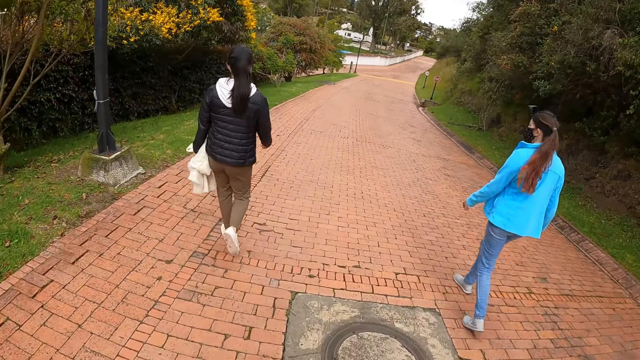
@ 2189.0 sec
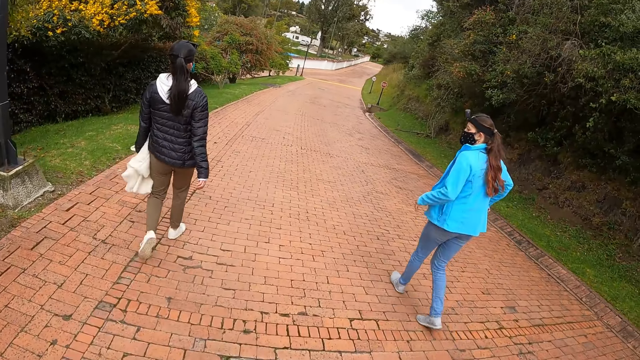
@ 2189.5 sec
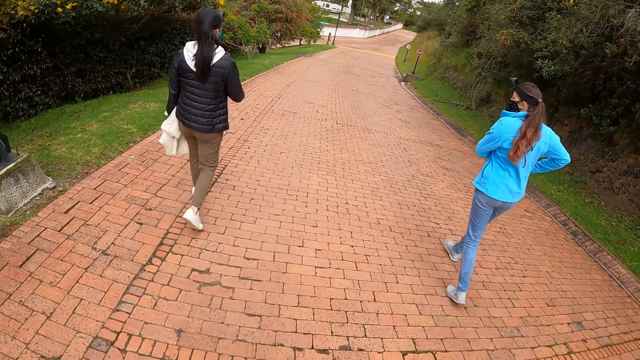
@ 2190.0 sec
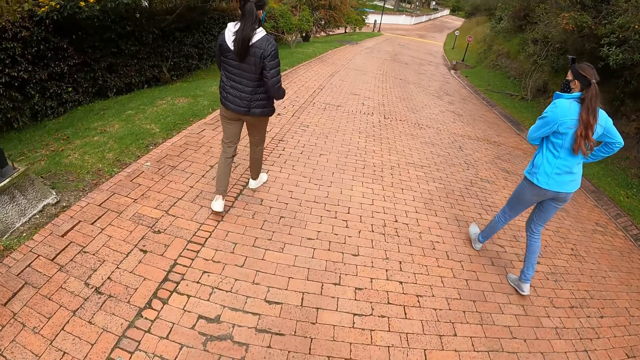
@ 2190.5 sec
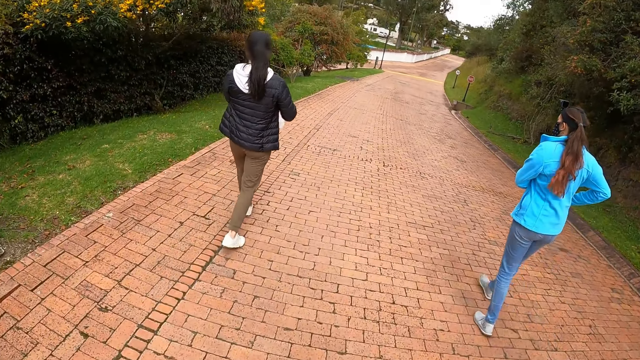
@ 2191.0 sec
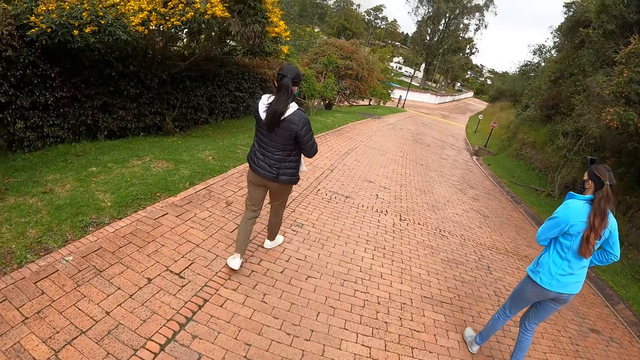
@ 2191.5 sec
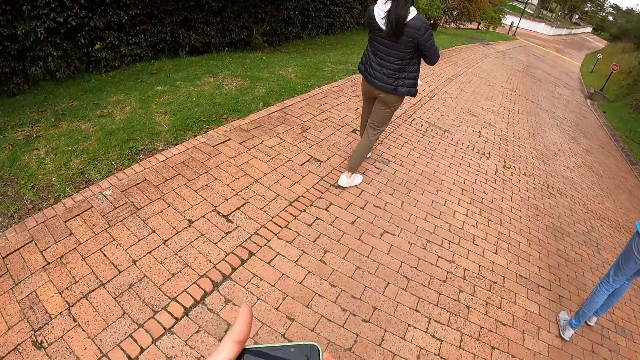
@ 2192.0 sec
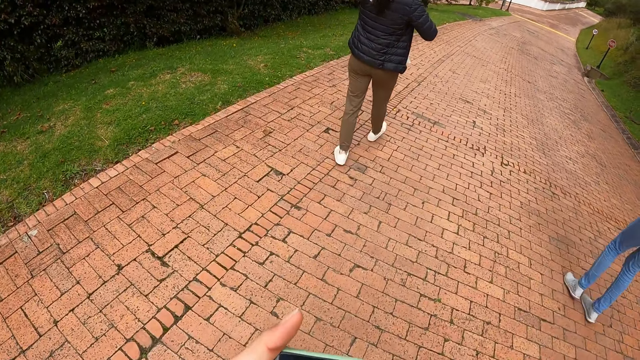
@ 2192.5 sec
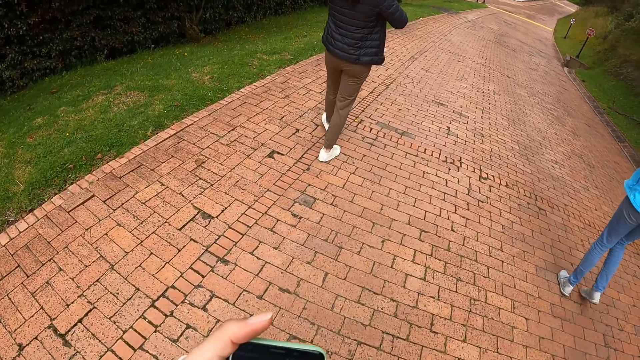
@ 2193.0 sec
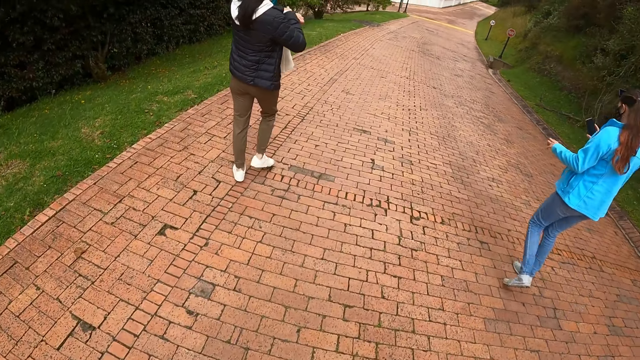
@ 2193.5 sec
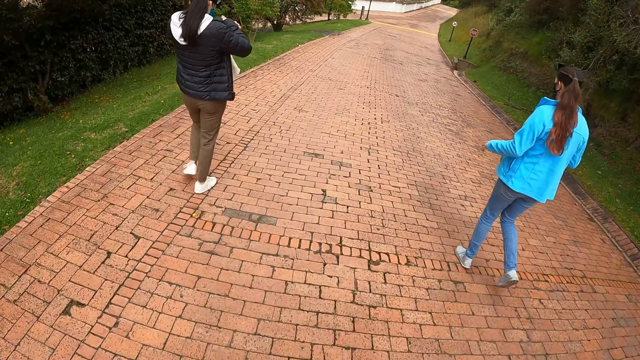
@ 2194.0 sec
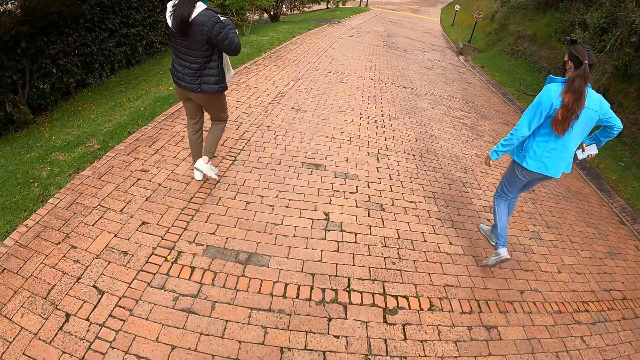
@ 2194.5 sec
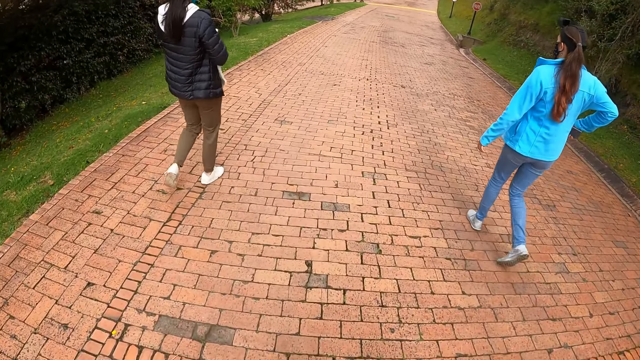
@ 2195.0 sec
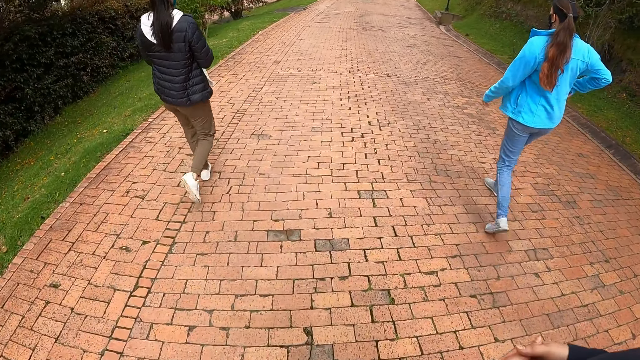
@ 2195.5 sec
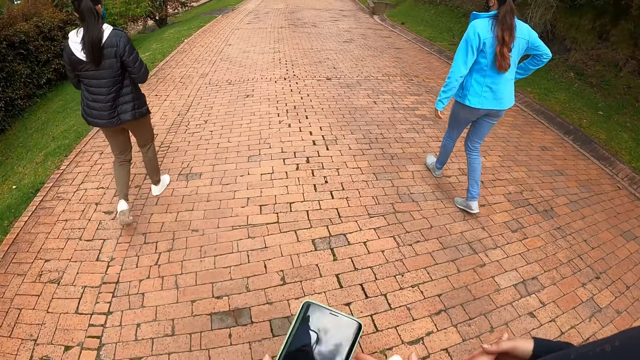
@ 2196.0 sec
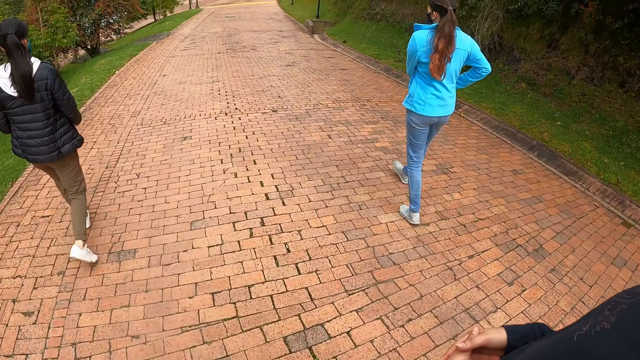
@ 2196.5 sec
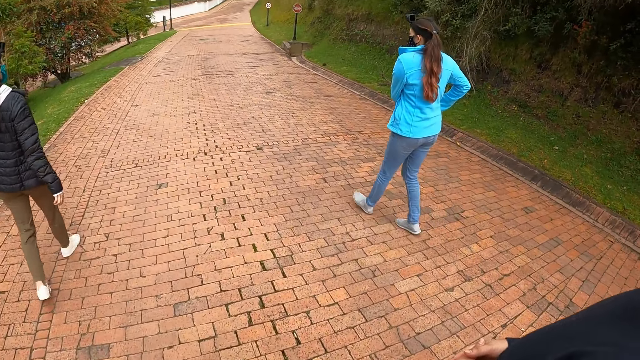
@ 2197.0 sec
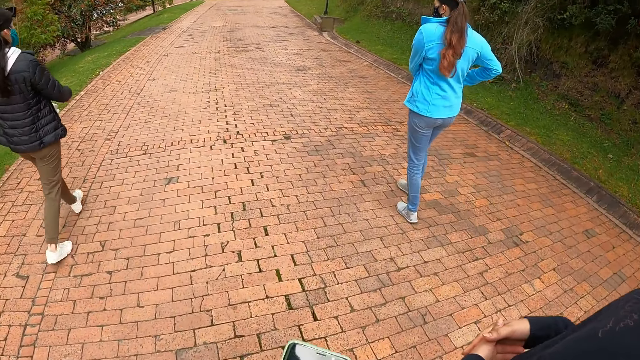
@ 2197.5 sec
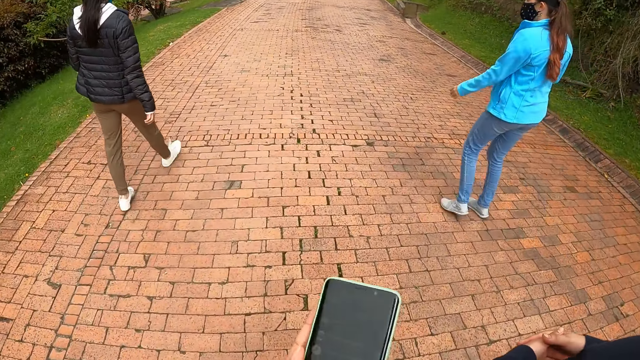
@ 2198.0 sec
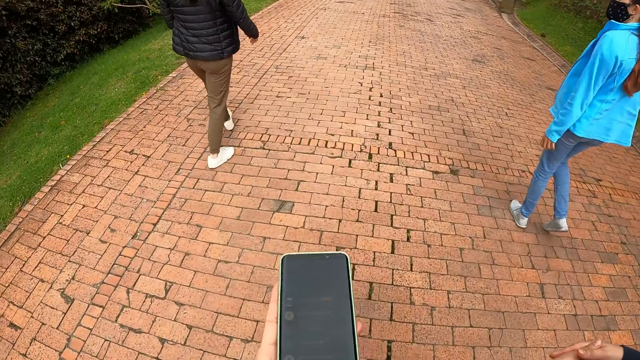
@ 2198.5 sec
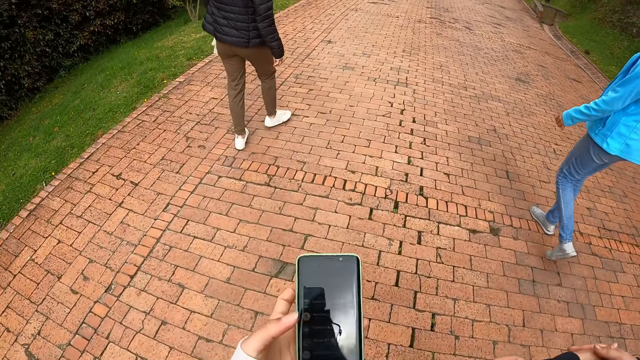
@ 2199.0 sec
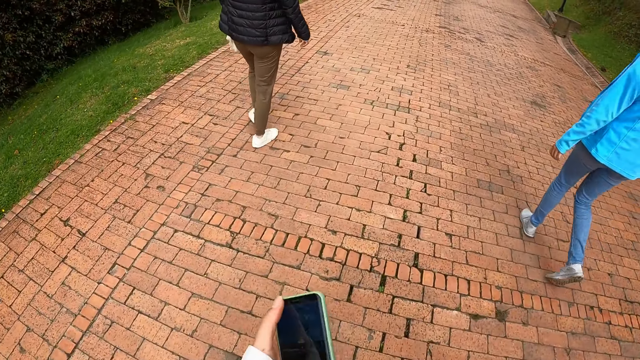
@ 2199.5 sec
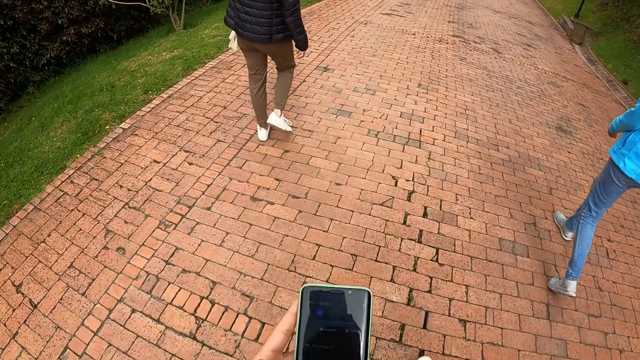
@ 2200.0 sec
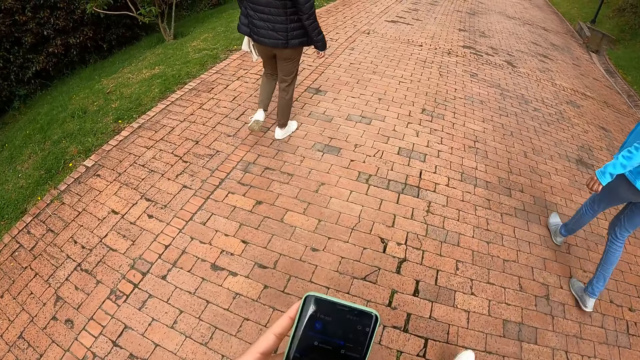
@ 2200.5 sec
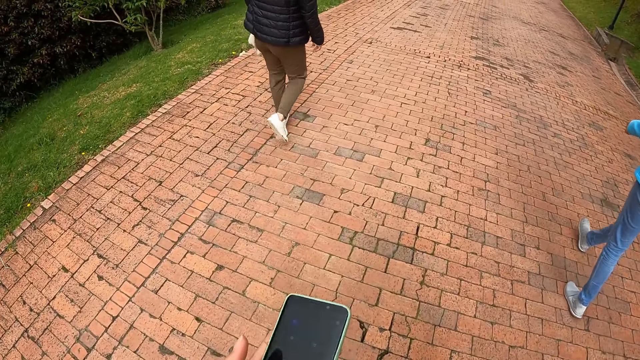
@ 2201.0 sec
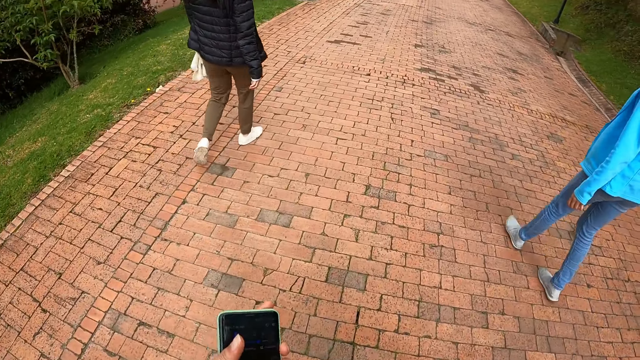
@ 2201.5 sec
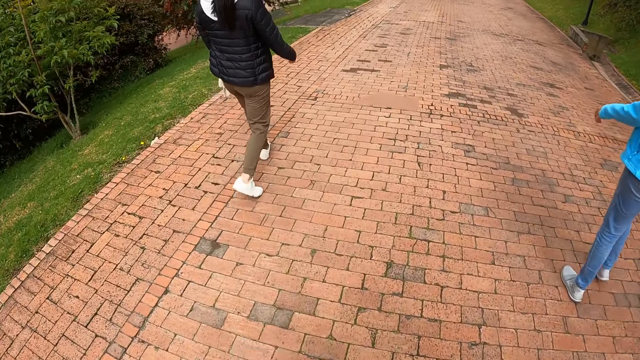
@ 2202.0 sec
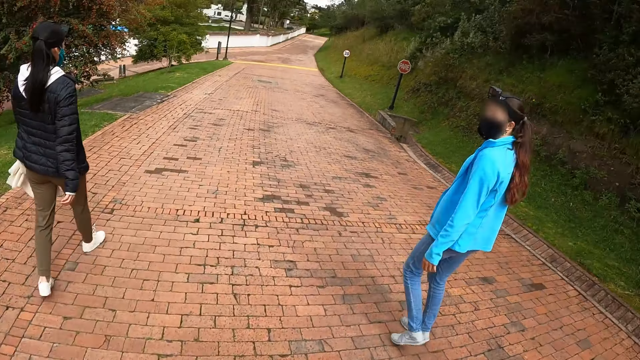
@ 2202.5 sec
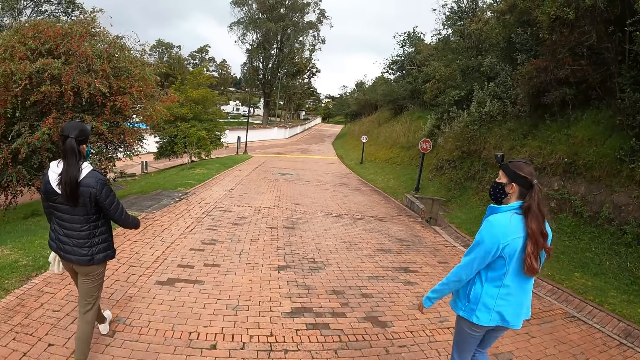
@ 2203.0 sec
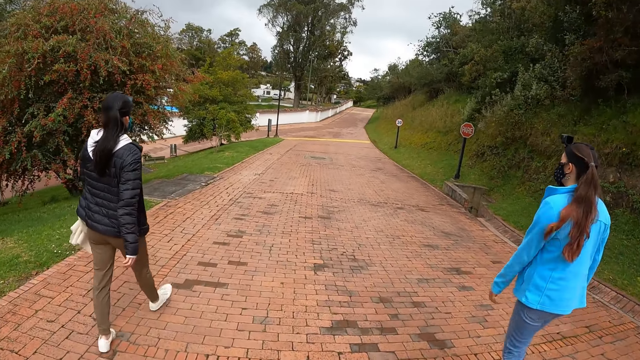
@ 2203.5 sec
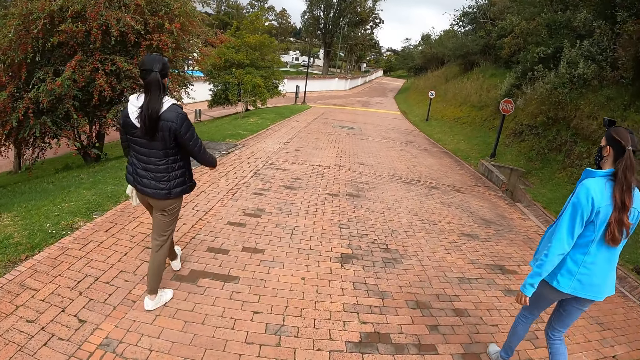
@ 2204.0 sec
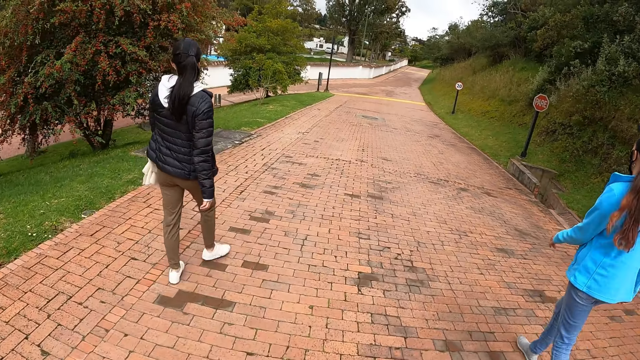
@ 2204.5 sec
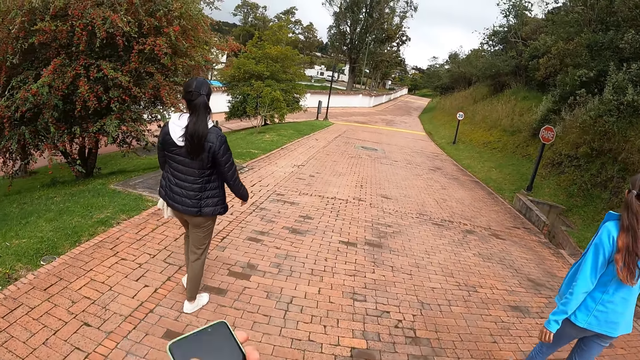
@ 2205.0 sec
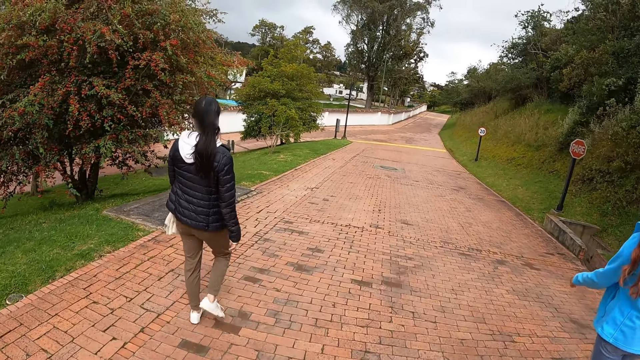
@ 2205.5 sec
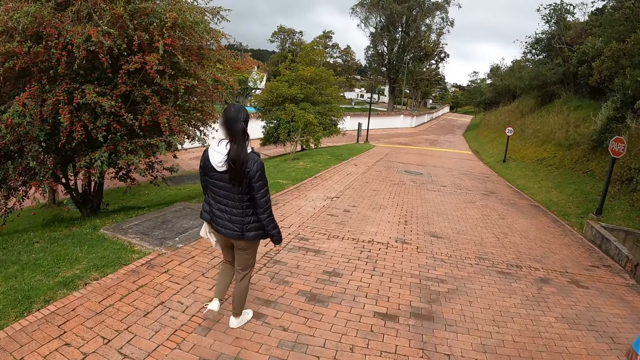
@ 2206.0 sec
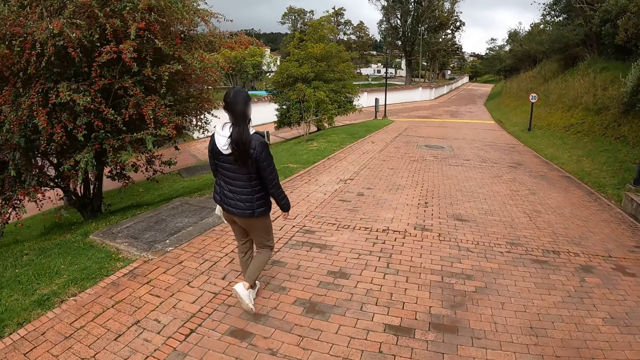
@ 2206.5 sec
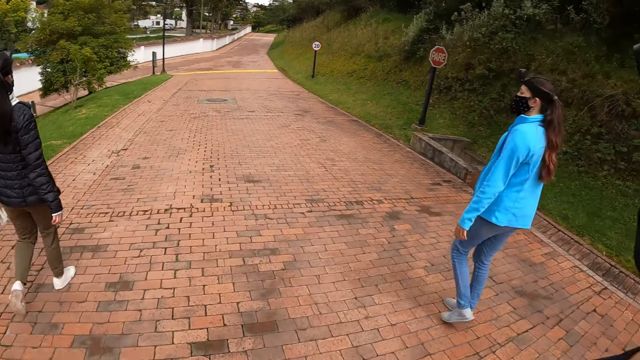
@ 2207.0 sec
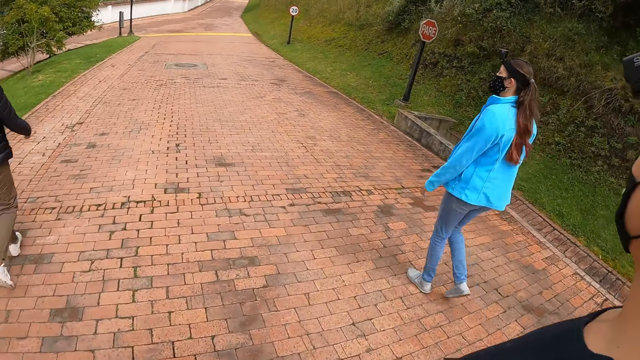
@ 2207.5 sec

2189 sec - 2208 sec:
The camera wearer holds a phone with her left hand. A woman holds a phone with her right hand. The camera wearer stares at the phone in her hand. She and the three persons walk along the road. The woman puts the phone in her jacket pocket with her right hand. The camera wearer operates the phone in her left hand with her left hand. She and the three persons walk along the road.

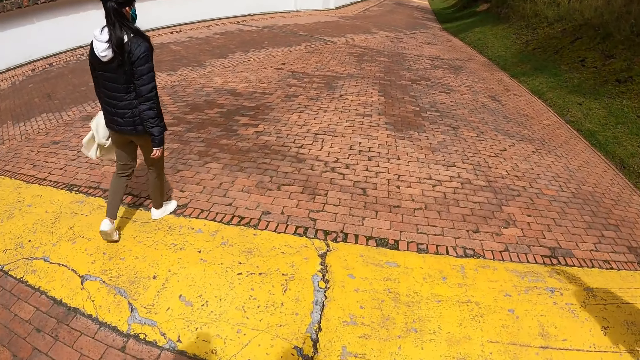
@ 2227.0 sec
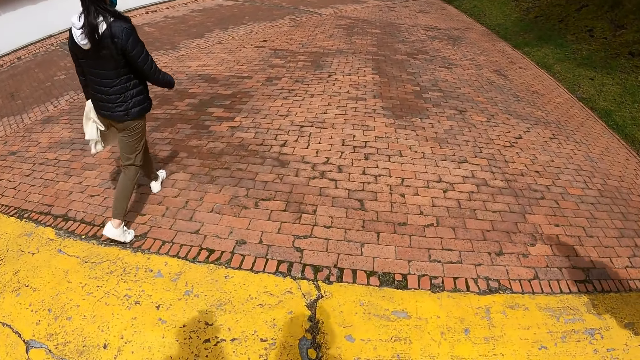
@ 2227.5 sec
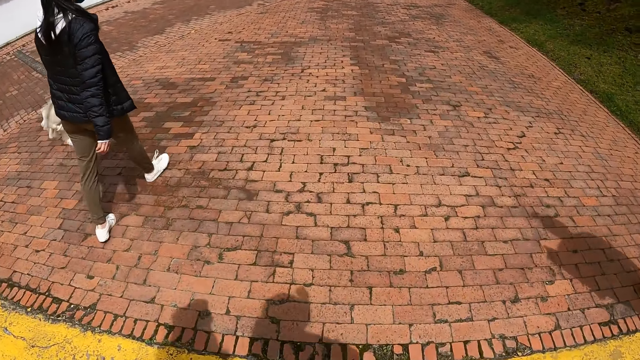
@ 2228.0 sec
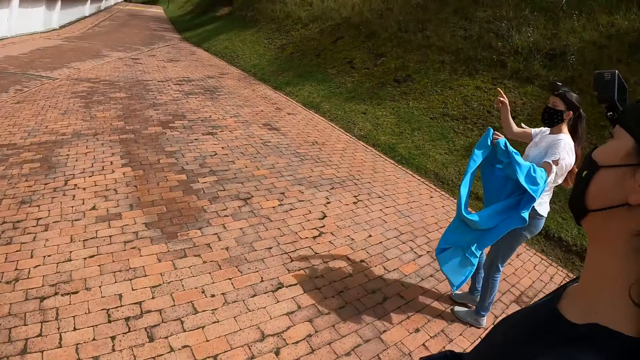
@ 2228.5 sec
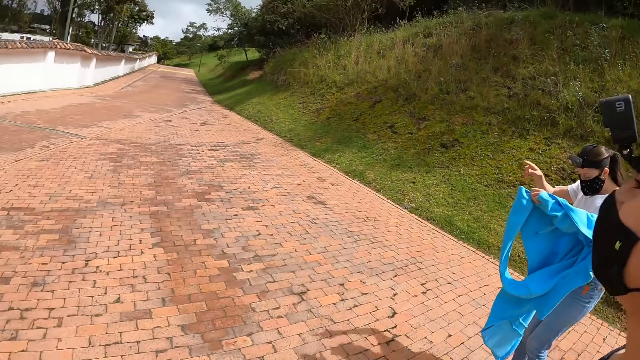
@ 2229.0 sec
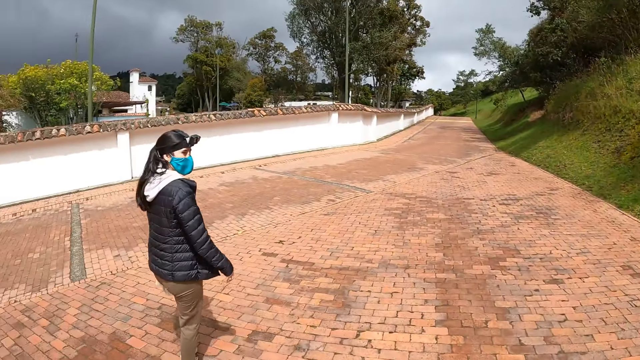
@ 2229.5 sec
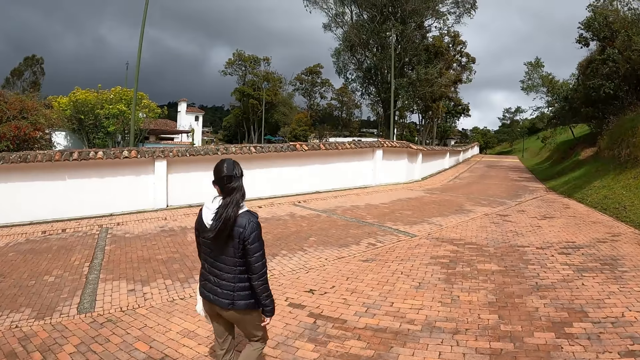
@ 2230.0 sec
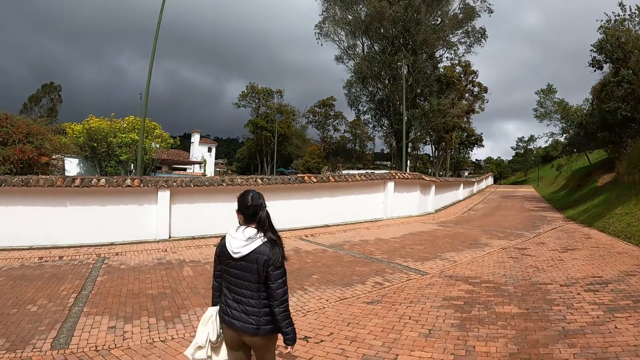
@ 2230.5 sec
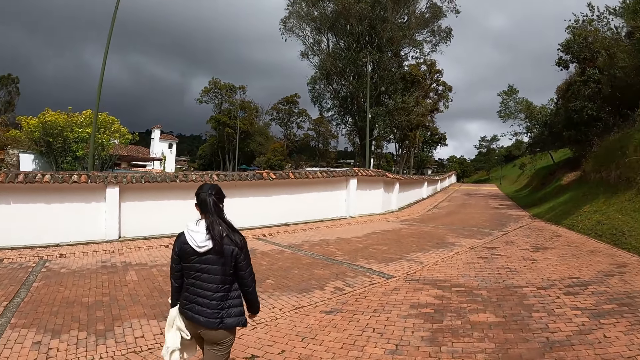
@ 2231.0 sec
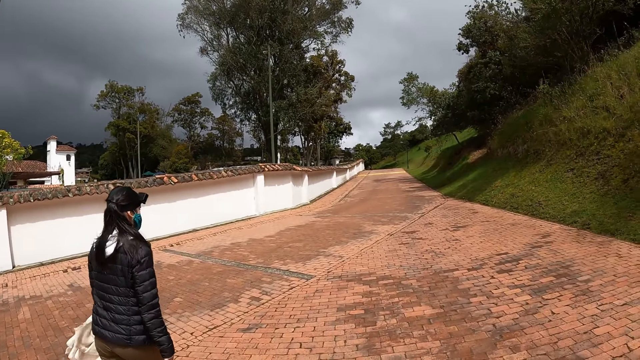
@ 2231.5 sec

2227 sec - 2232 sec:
The woman points to a direction with her right hand. She removes her jacket from her body with her left hand.
